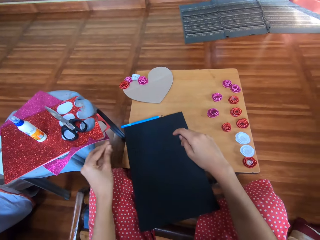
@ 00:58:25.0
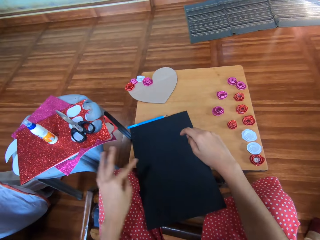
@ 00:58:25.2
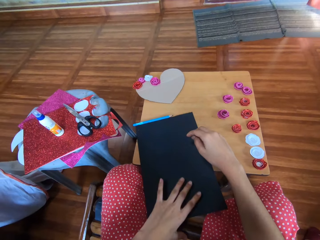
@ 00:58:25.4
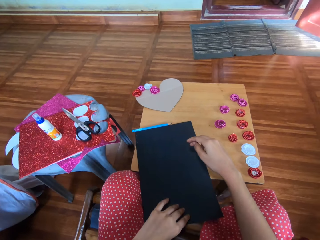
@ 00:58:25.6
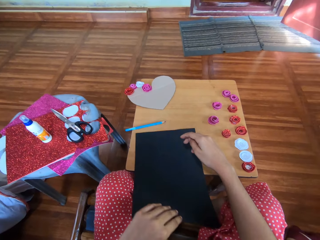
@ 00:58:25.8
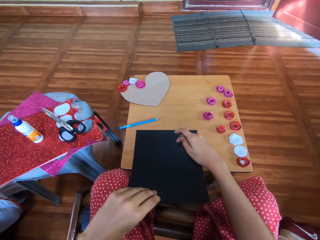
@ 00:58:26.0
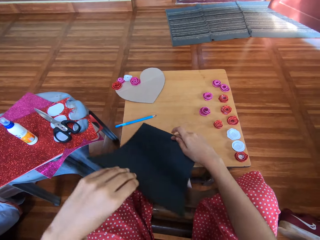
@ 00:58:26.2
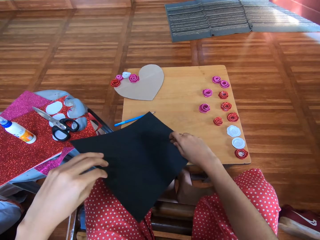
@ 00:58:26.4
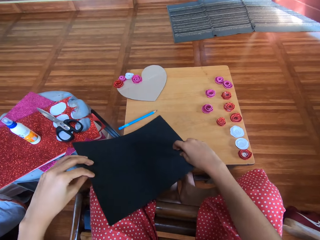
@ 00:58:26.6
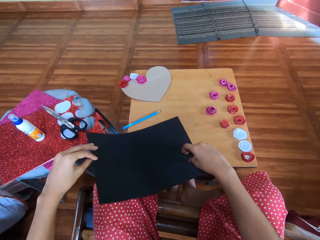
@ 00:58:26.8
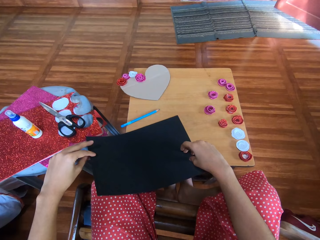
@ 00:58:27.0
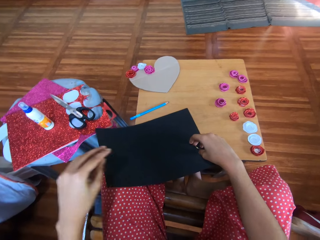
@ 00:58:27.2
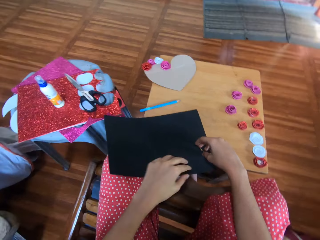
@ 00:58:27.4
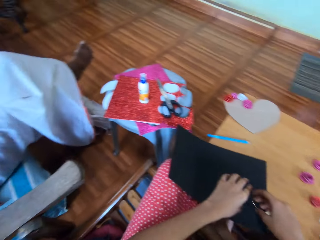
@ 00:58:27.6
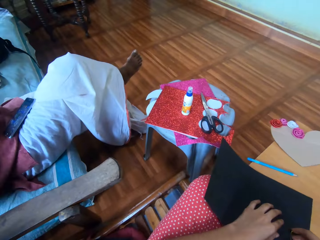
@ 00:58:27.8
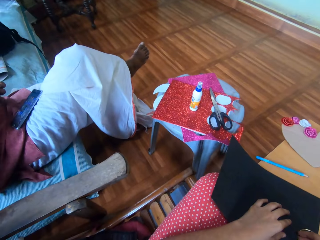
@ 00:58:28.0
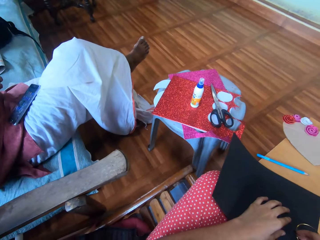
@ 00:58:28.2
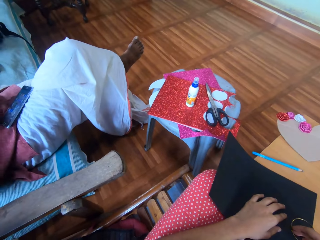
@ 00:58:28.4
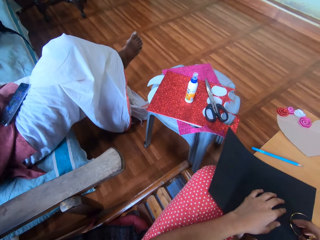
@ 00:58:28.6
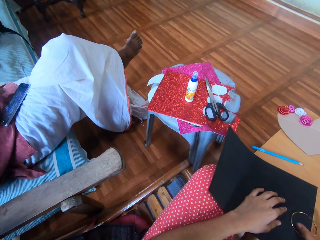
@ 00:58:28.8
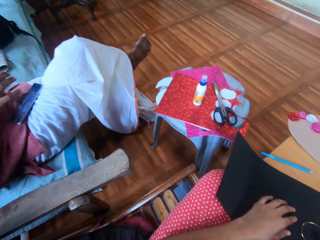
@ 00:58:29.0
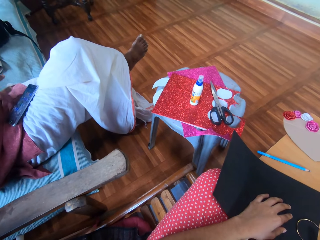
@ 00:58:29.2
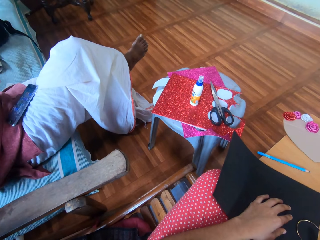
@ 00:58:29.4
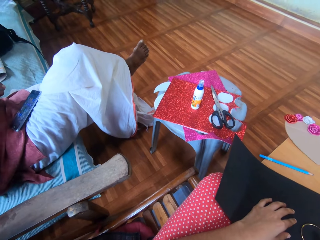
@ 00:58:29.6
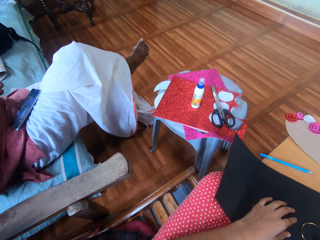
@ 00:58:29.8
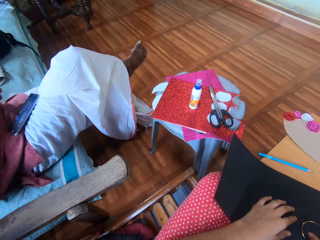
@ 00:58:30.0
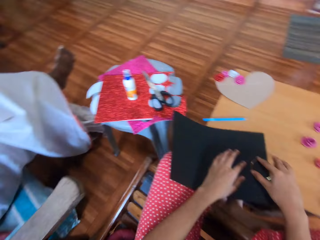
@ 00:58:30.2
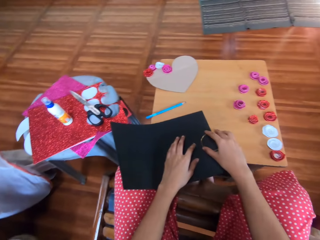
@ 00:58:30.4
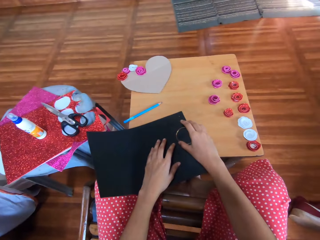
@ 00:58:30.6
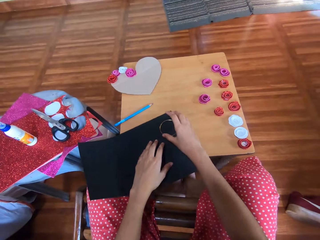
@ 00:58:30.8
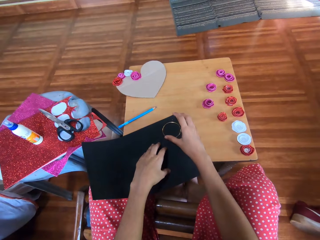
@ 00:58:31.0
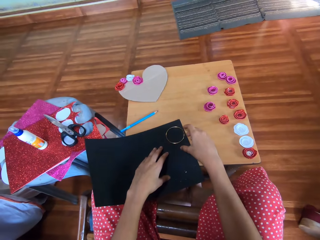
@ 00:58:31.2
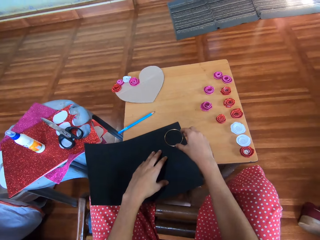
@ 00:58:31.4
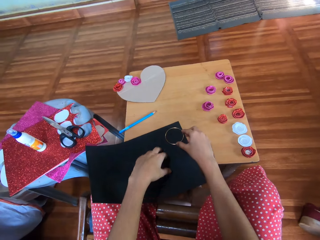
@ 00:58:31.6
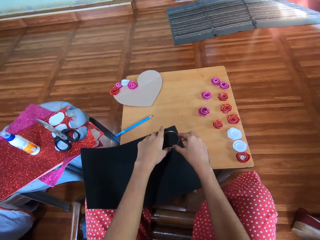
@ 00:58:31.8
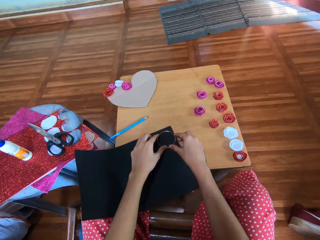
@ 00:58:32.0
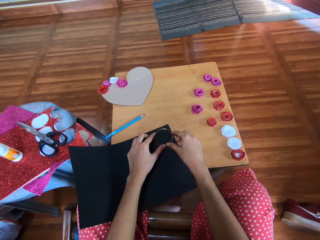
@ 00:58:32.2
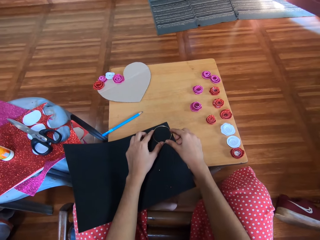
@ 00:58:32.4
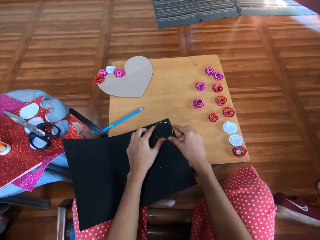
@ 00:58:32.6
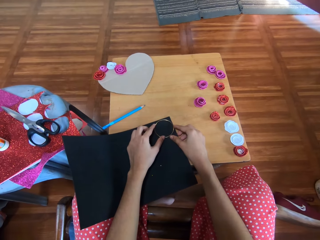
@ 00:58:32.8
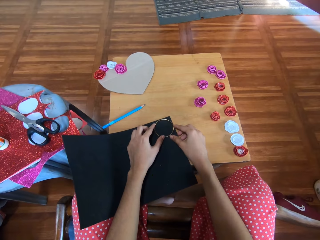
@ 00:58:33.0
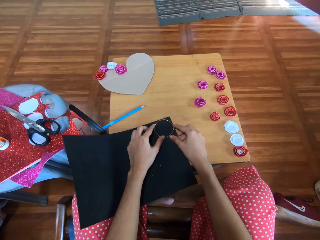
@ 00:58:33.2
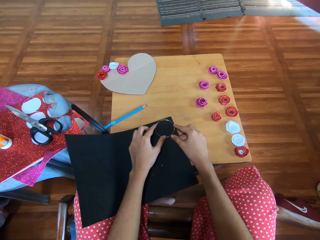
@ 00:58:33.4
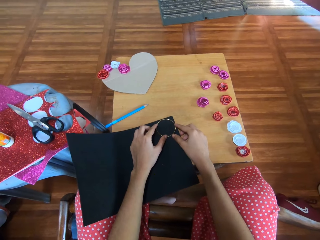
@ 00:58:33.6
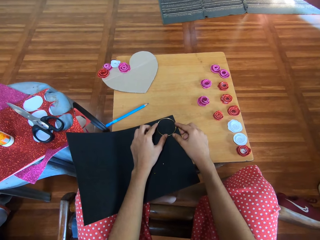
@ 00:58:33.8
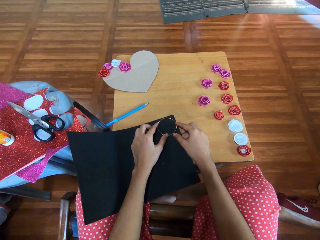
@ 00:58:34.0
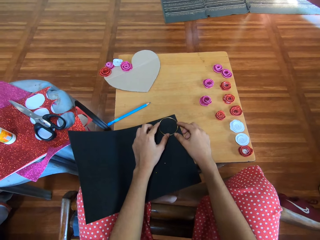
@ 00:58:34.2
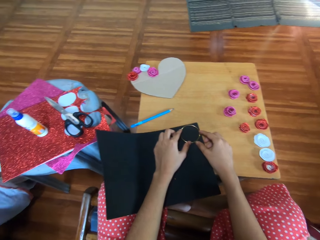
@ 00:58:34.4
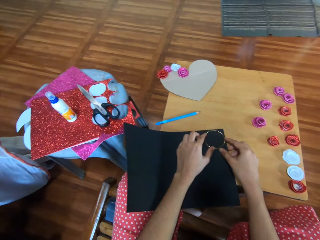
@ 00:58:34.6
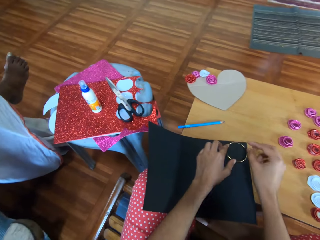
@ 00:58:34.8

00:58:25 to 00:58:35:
The camera wearer moves the craft paper on the table. They put a bracelet on the craft paper.

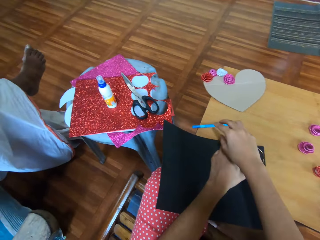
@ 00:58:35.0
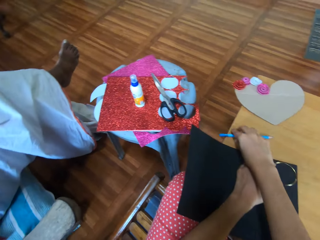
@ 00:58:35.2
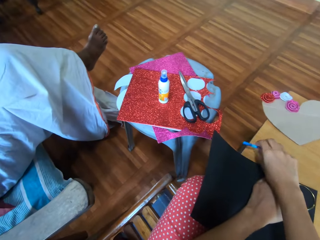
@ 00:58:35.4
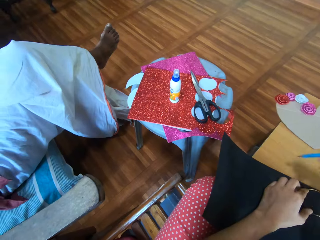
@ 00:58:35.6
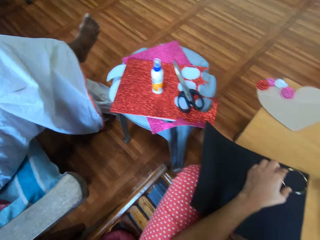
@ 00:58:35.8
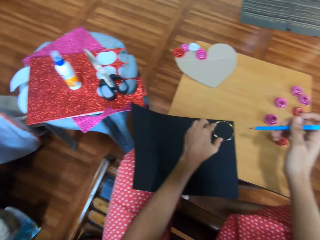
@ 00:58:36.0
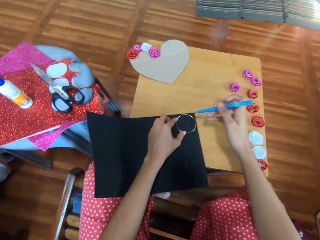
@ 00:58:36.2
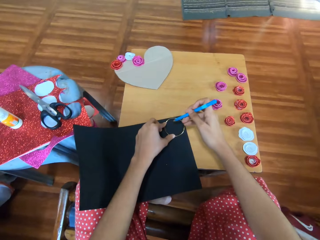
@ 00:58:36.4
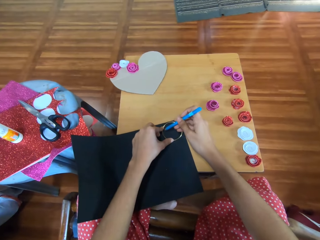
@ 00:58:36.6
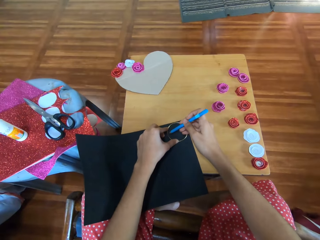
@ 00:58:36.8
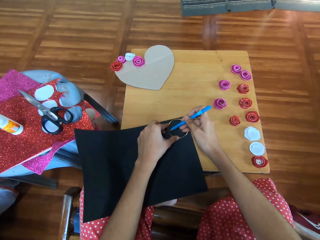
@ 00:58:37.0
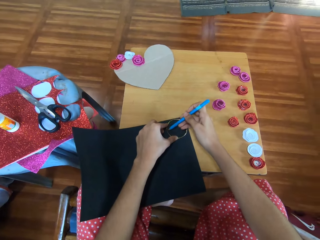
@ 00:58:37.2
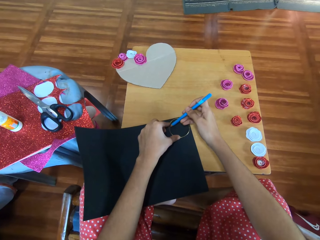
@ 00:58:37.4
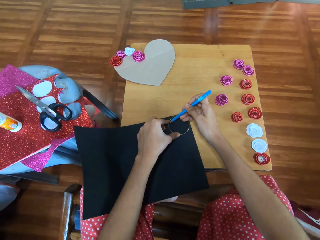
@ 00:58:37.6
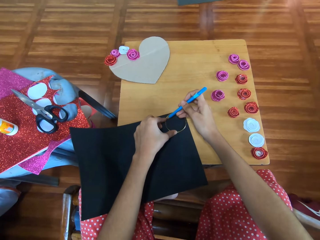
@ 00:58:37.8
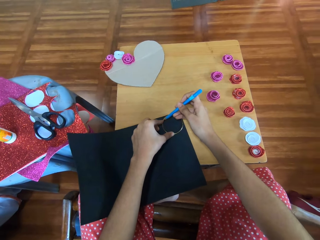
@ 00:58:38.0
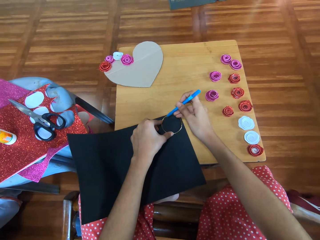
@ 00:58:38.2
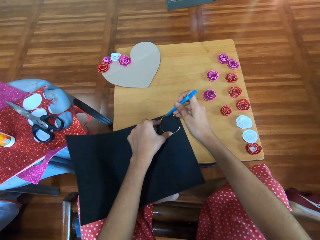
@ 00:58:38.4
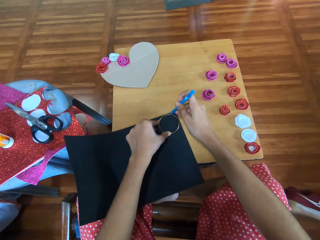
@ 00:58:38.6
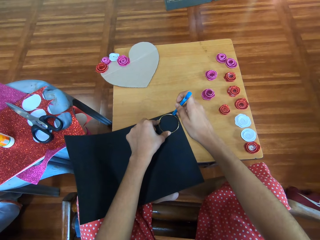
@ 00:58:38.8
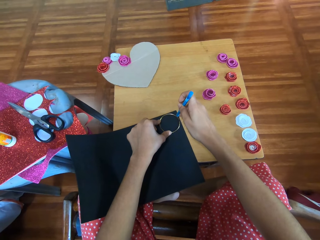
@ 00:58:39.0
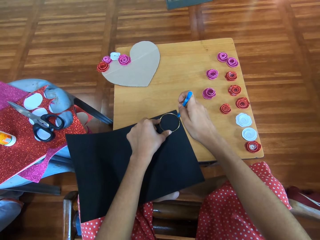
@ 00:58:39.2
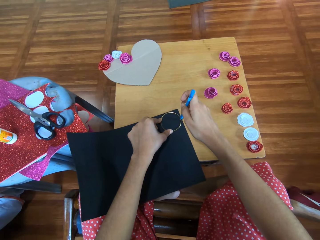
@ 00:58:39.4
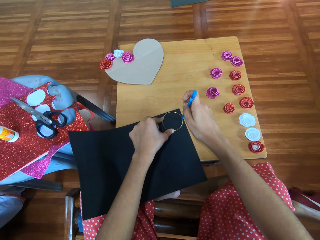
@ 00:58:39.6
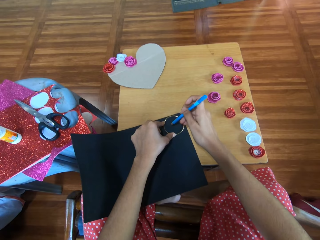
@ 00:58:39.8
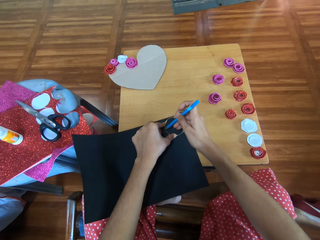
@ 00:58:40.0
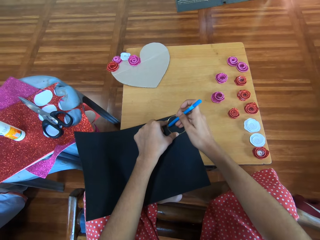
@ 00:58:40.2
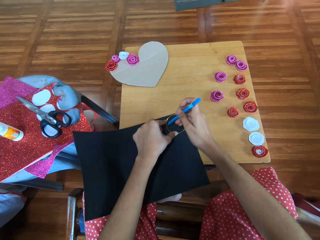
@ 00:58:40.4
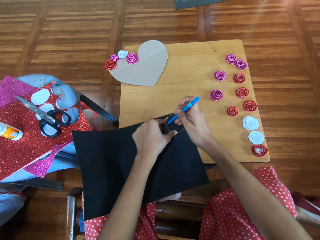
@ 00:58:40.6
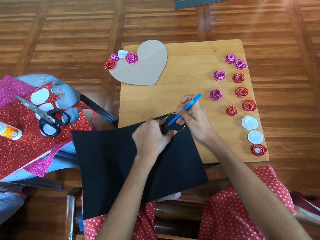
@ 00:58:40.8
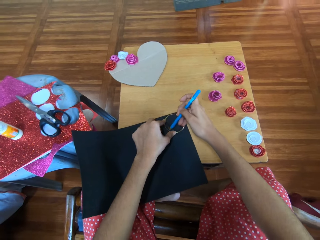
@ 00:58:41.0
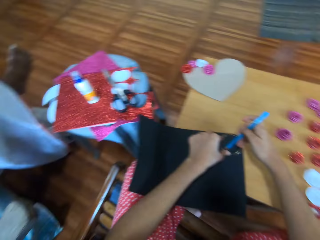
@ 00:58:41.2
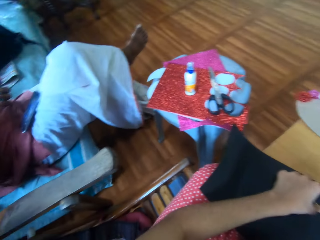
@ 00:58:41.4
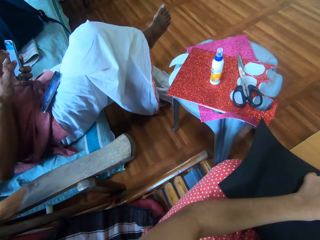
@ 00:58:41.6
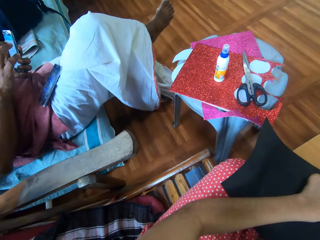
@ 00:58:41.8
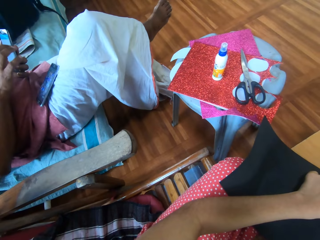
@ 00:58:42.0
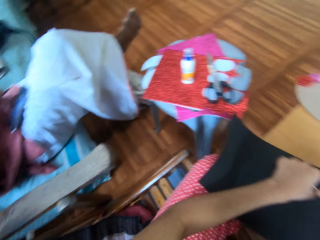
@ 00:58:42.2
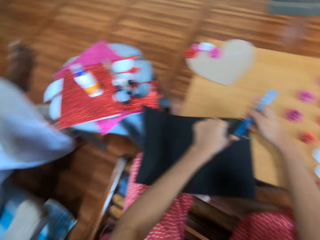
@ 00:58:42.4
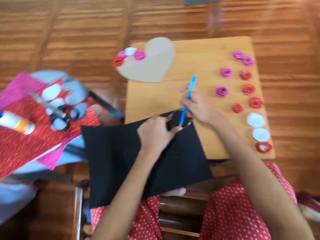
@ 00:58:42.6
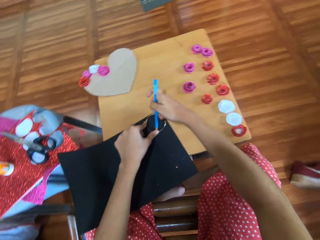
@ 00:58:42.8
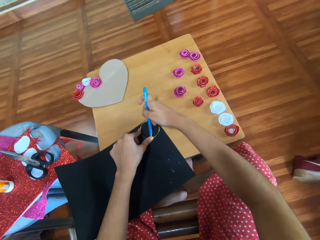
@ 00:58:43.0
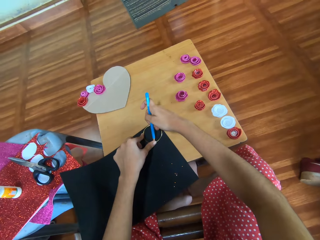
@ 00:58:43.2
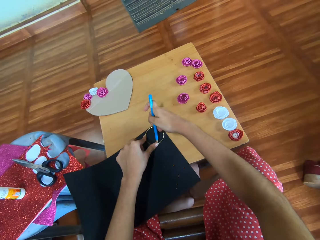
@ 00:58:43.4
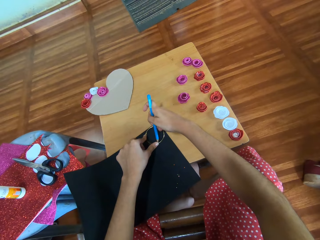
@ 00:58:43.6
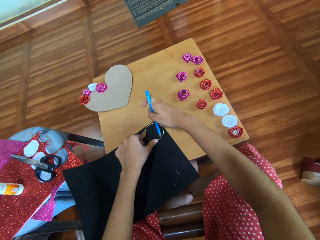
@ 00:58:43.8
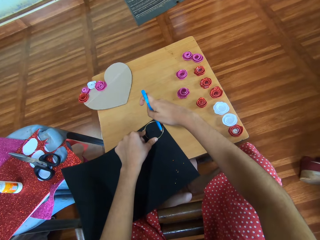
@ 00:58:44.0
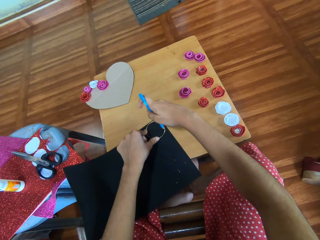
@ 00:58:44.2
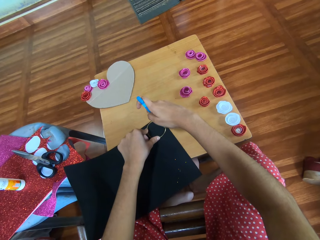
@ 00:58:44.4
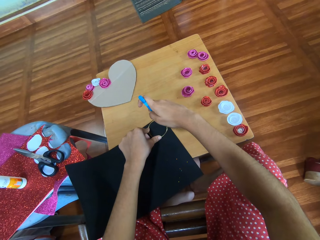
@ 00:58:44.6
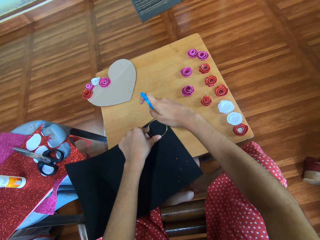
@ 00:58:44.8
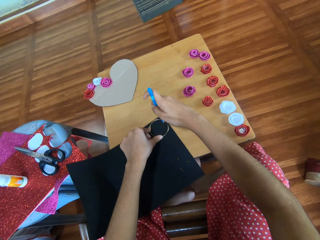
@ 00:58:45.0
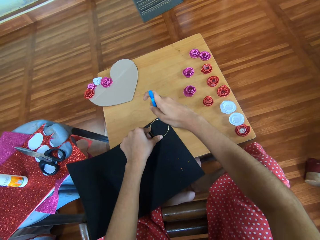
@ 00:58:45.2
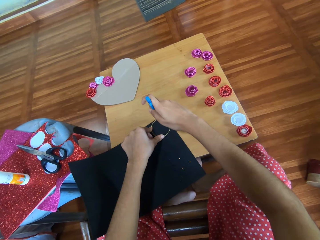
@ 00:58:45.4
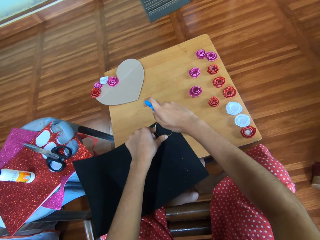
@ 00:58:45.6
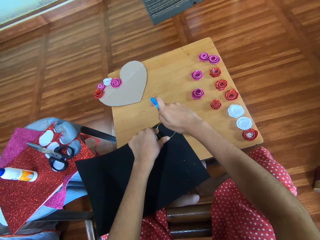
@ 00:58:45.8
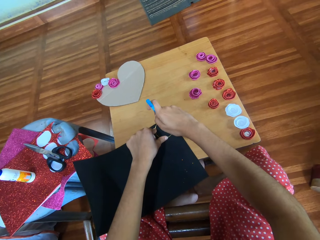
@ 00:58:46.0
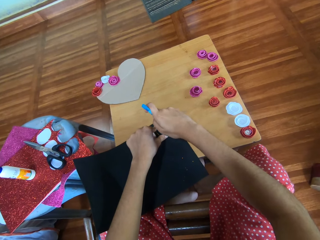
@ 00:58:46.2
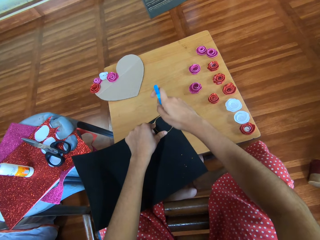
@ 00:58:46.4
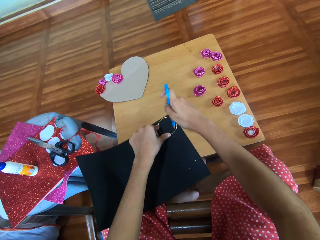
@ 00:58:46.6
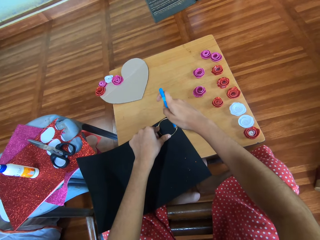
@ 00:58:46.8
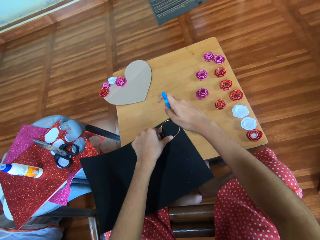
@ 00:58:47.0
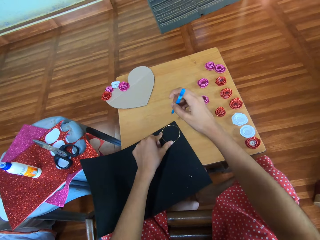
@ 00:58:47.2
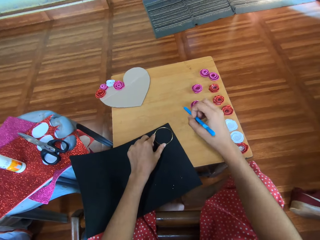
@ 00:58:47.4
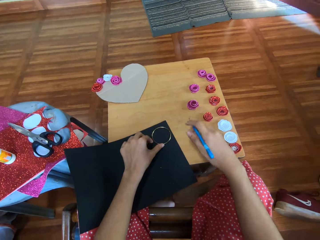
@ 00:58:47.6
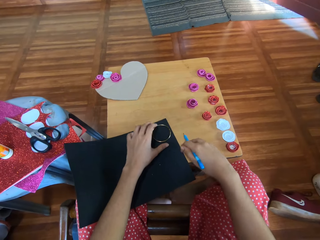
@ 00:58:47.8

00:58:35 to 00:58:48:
The camera wearer picks up the pen. They draw around the bracelet.
